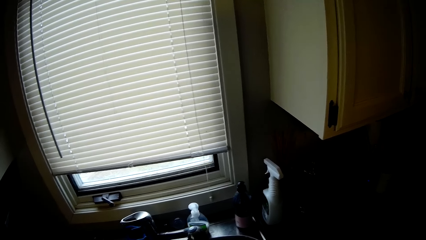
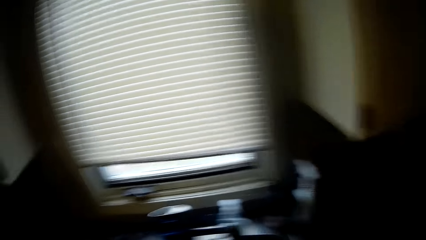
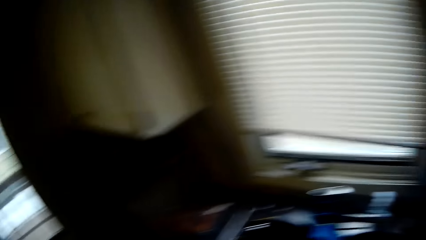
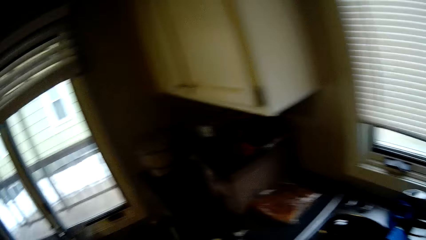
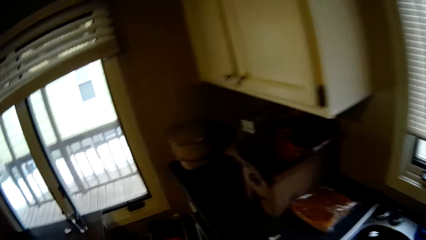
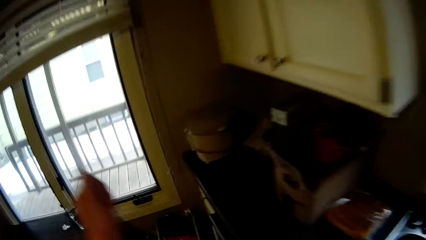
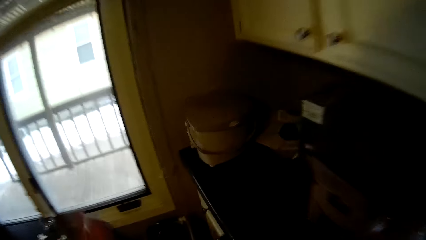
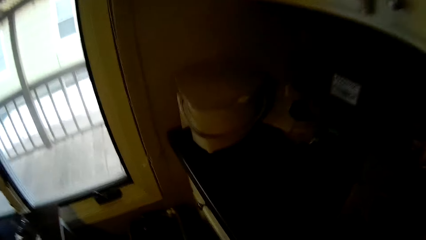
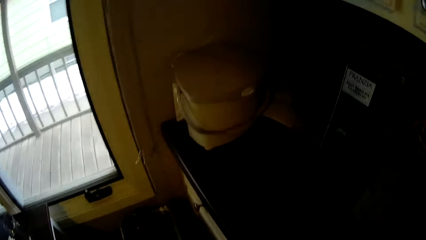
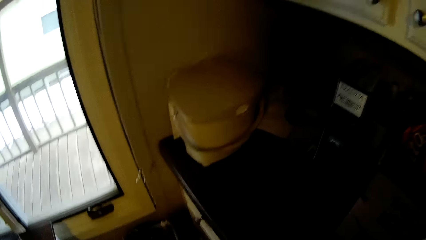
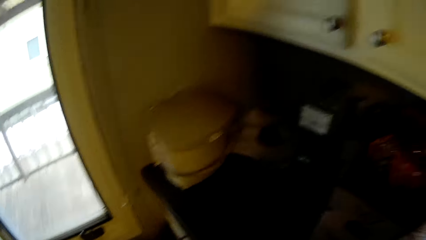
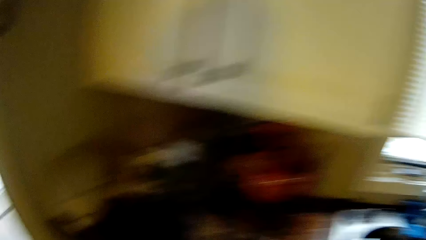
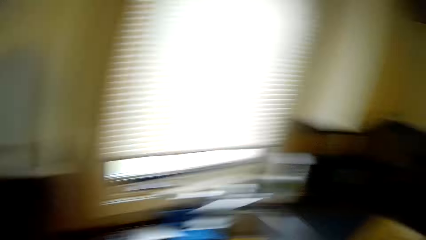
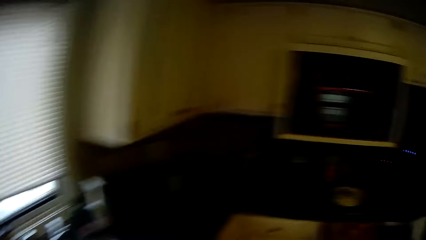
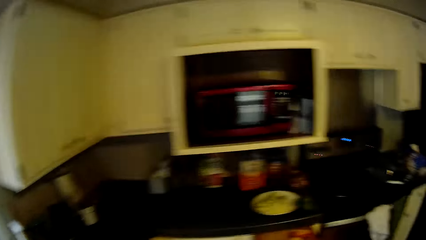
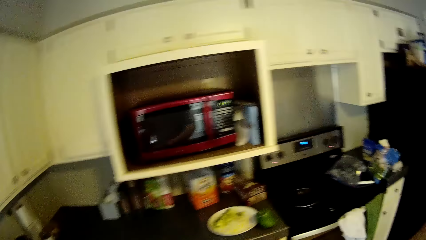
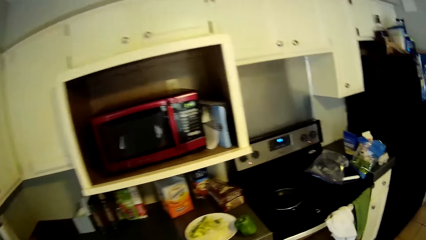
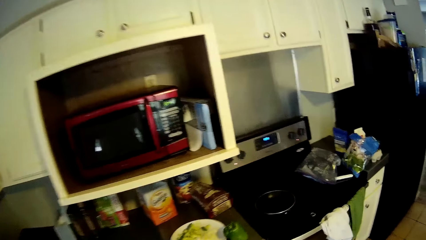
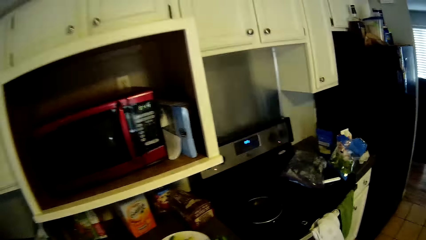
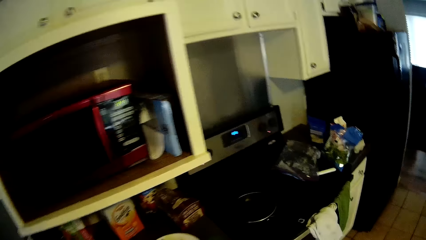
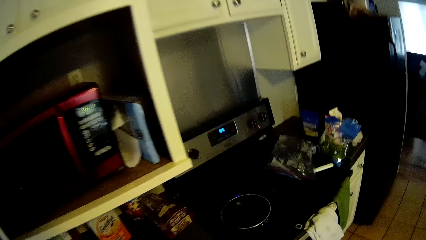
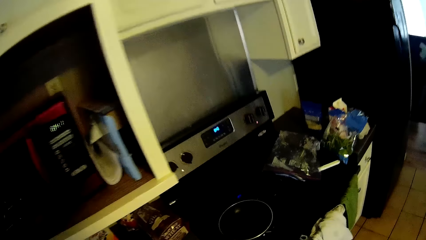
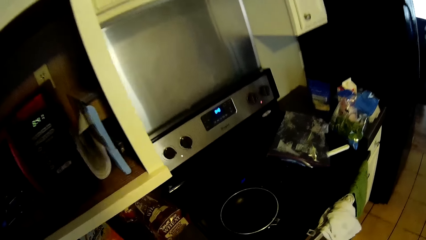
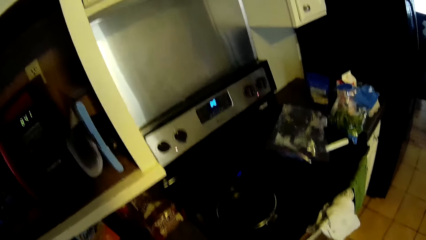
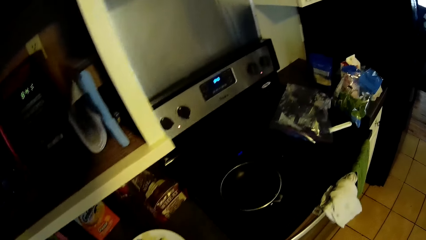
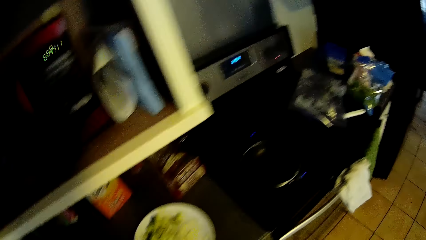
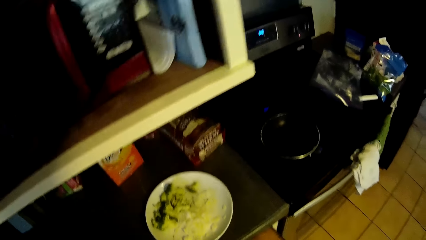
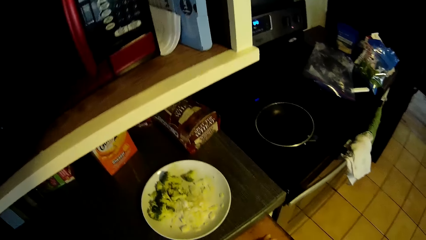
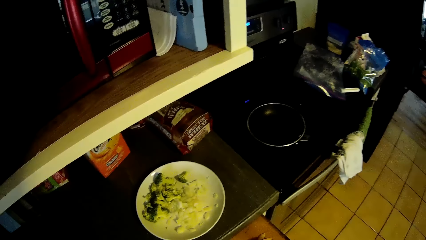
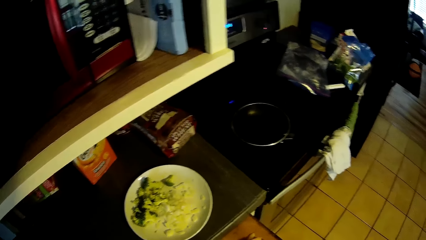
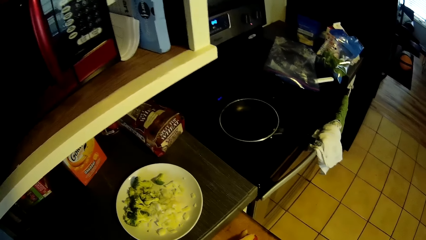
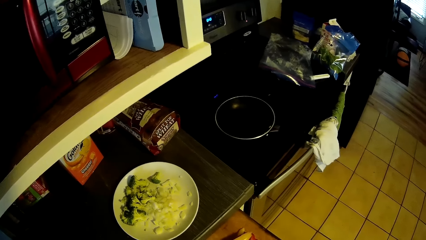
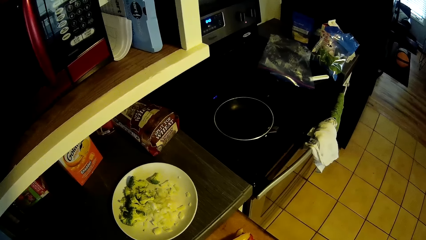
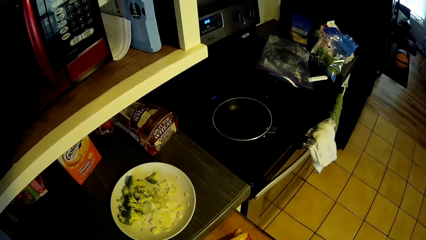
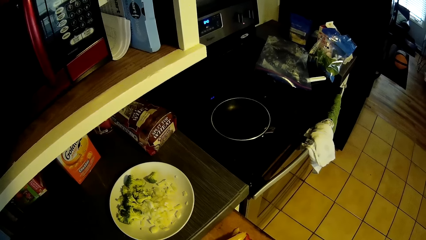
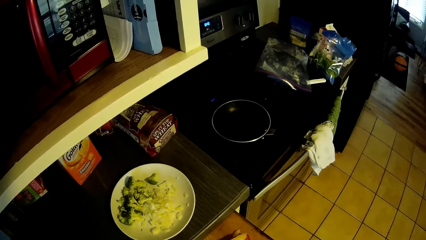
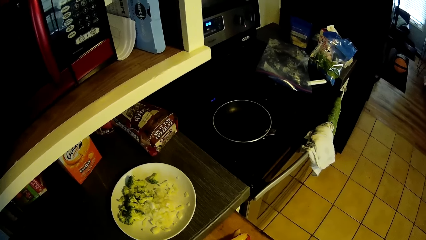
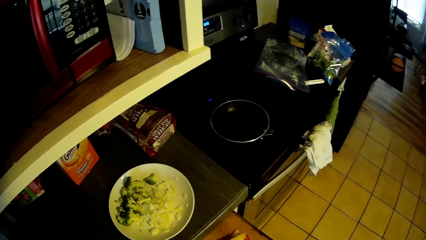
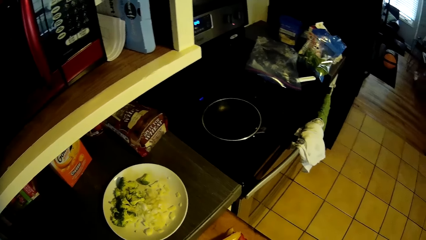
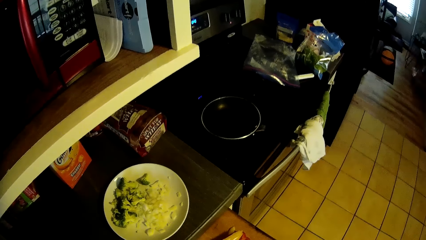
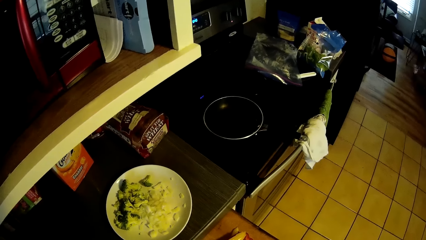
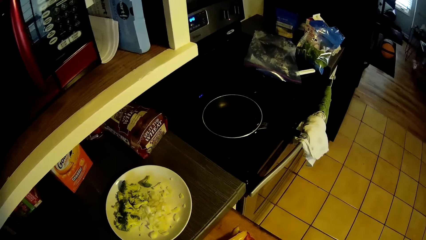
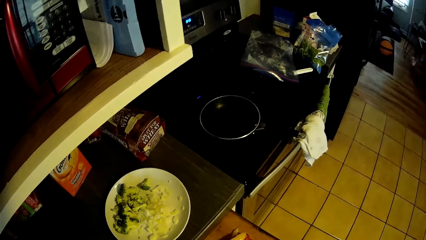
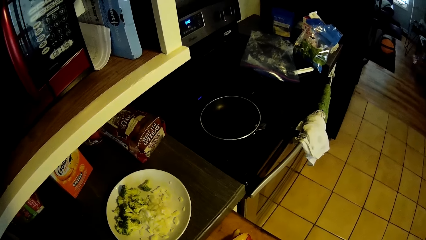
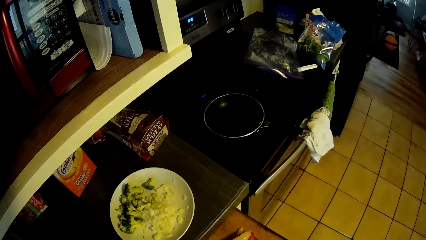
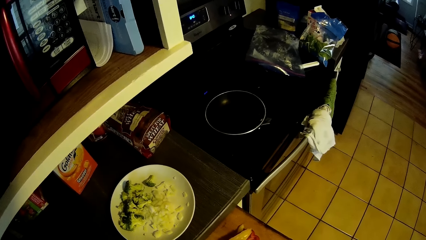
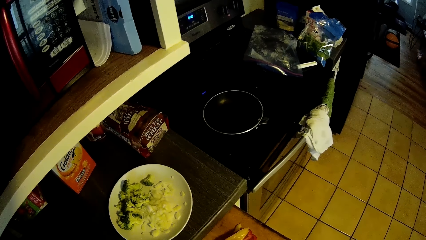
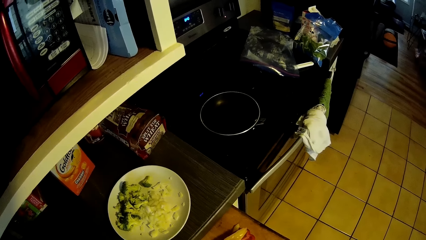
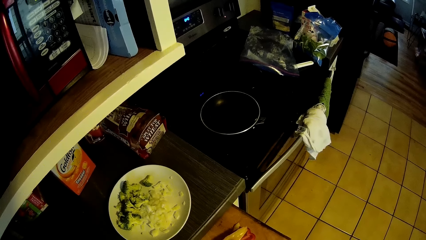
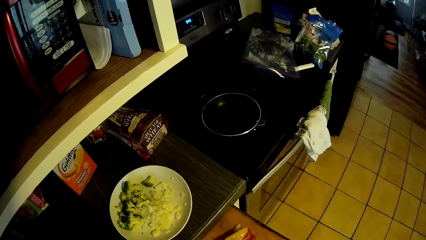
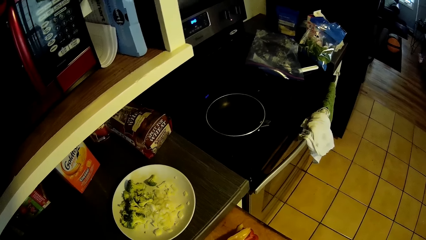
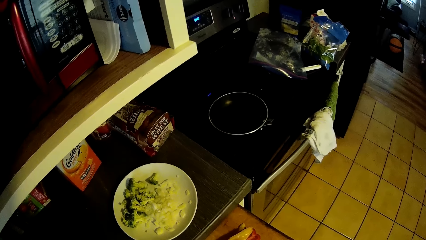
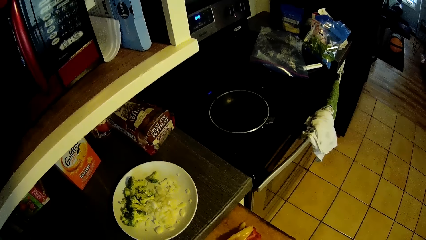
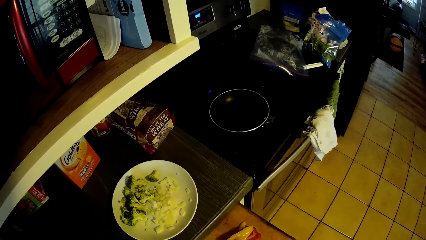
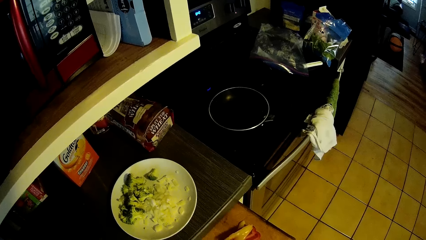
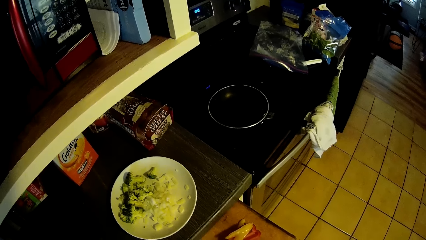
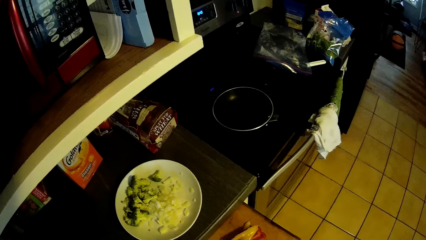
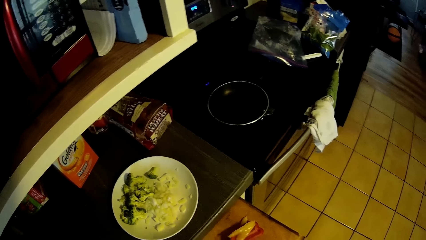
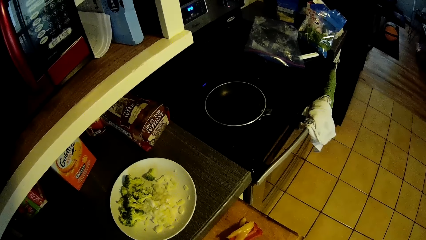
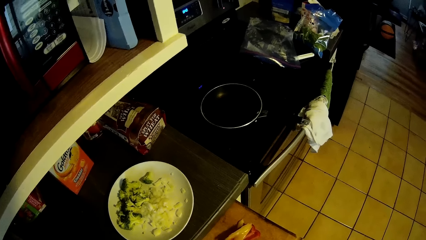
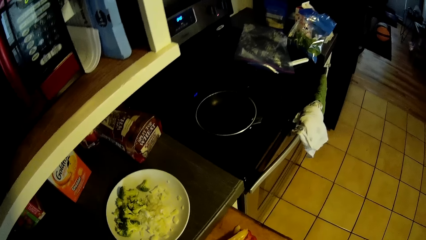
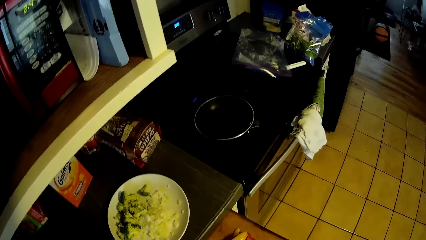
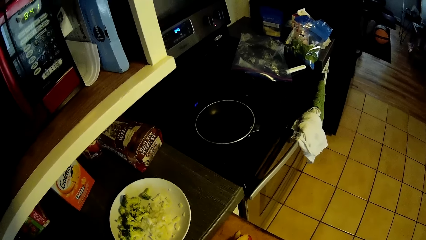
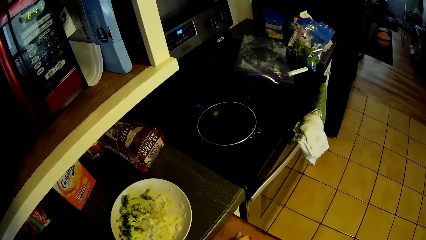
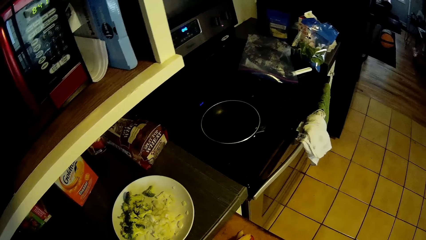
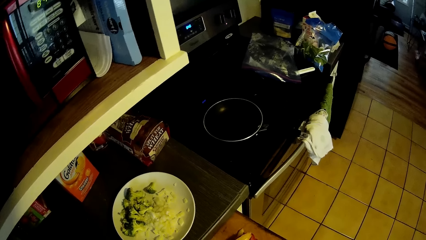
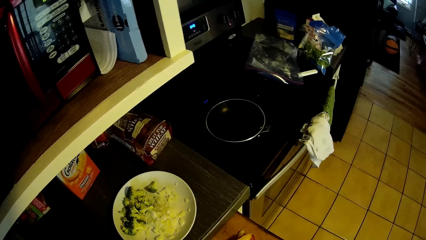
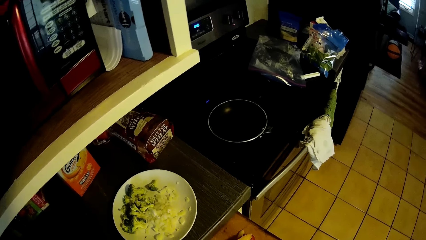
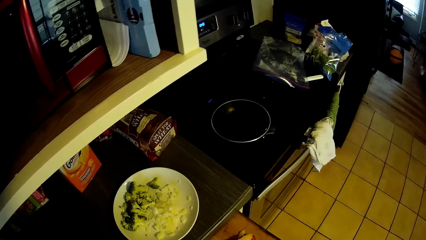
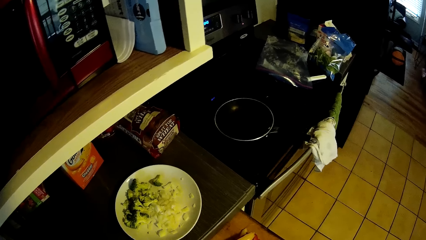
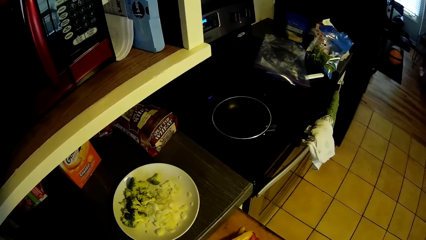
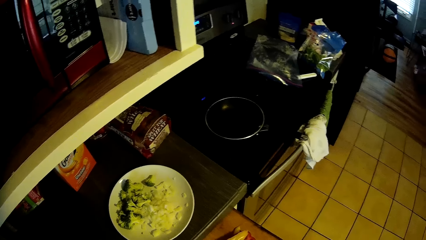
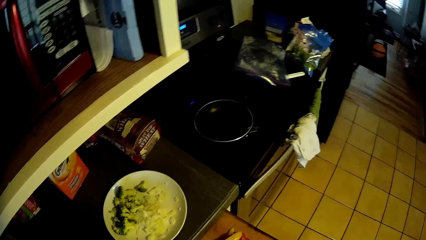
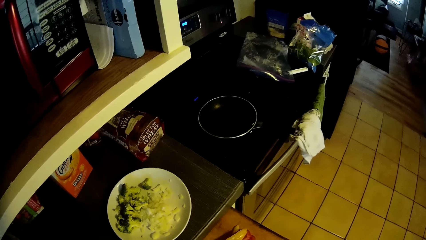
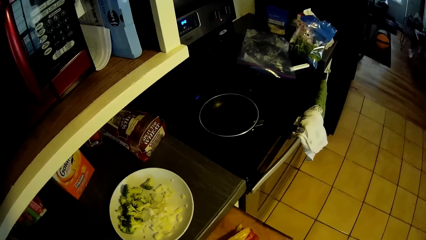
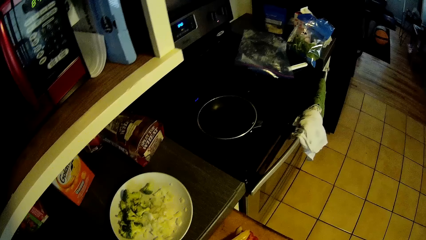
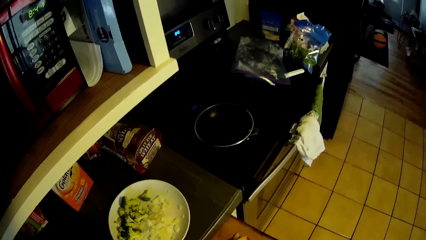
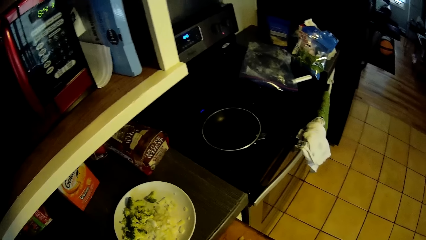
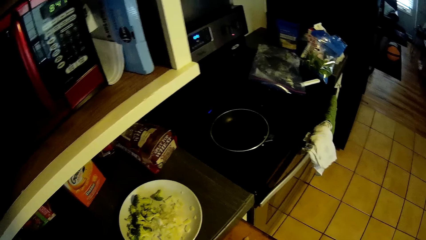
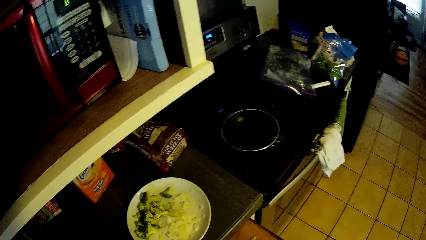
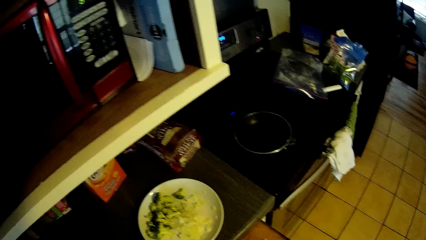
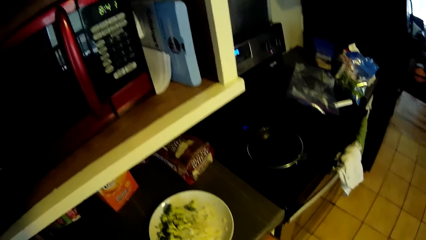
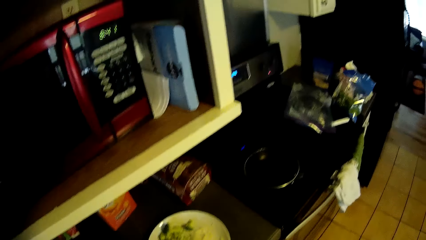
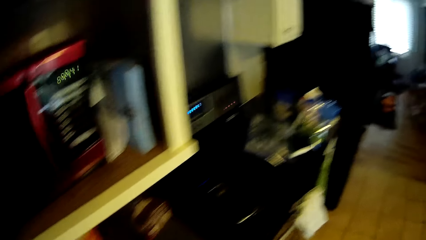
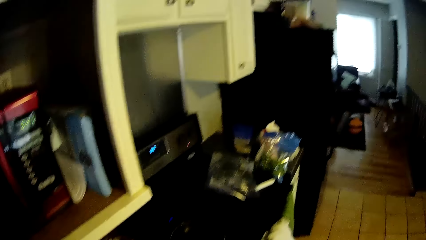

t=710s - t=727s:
The camera wearer throws something in the bin. They walk to a cooker. They look at a plate with food.
